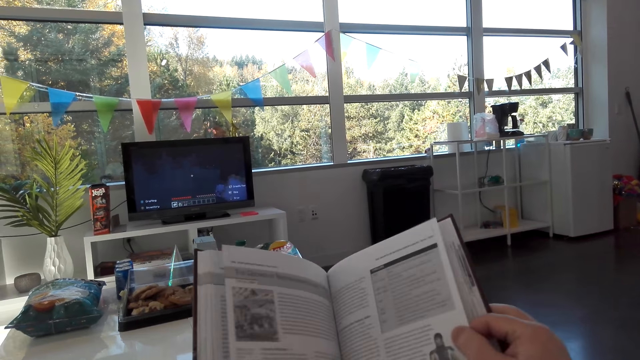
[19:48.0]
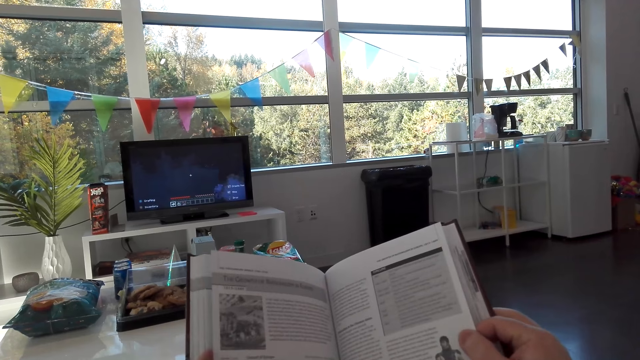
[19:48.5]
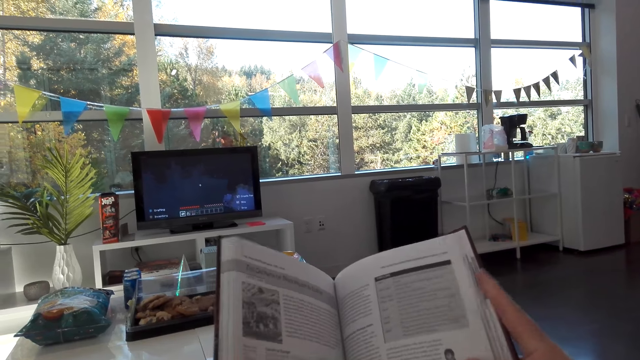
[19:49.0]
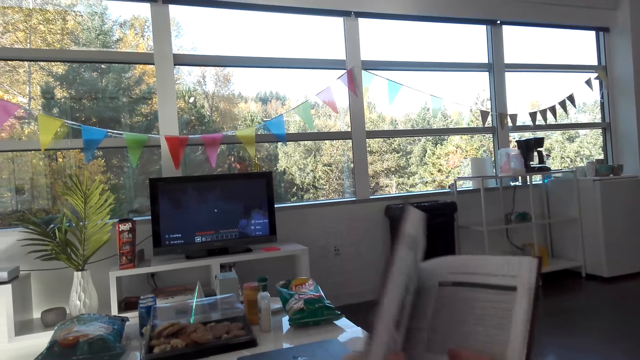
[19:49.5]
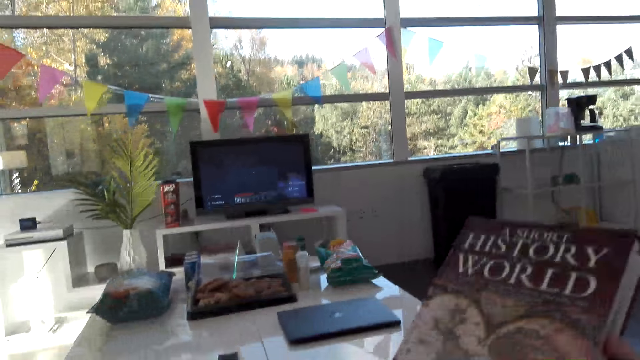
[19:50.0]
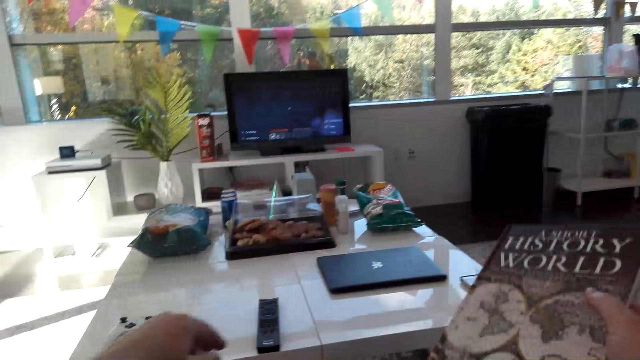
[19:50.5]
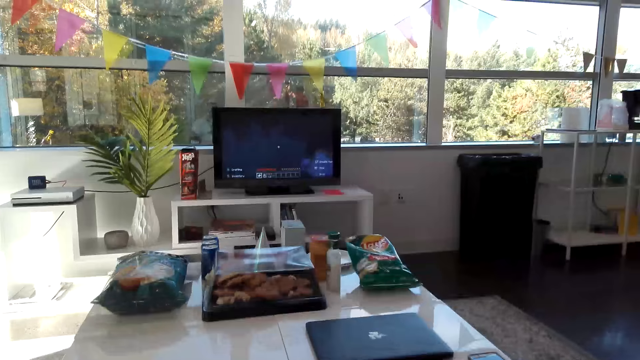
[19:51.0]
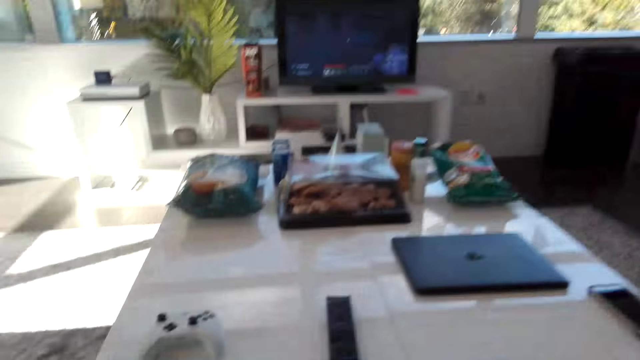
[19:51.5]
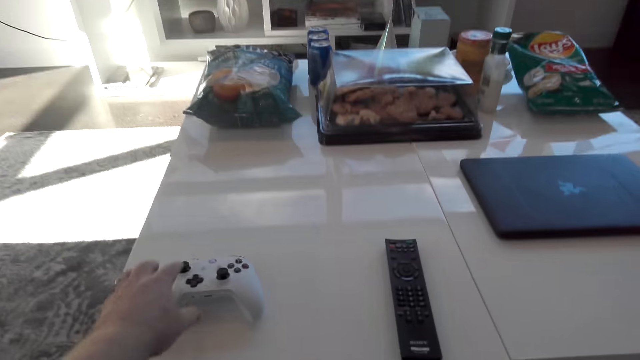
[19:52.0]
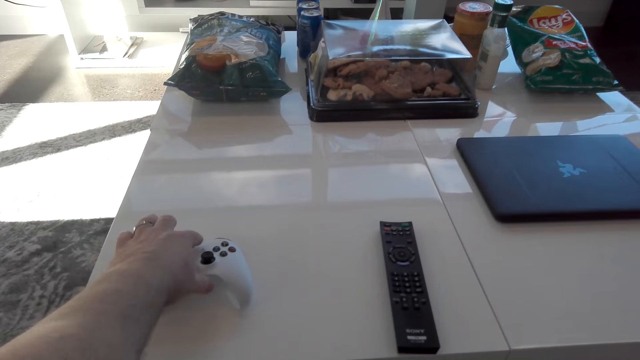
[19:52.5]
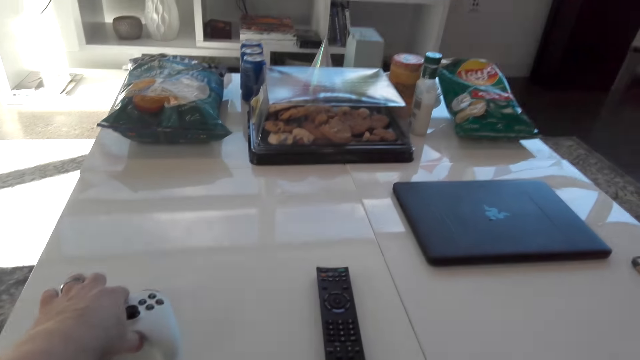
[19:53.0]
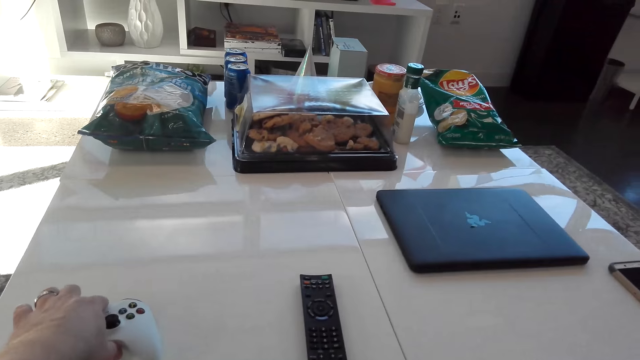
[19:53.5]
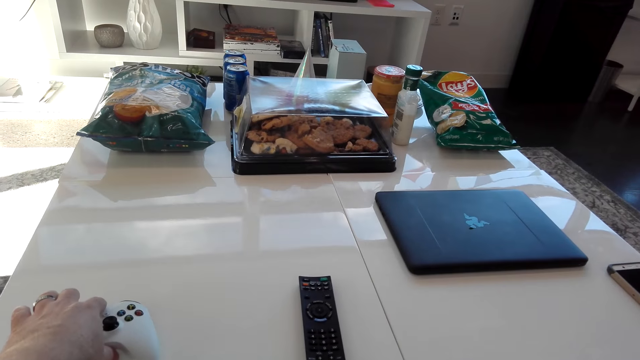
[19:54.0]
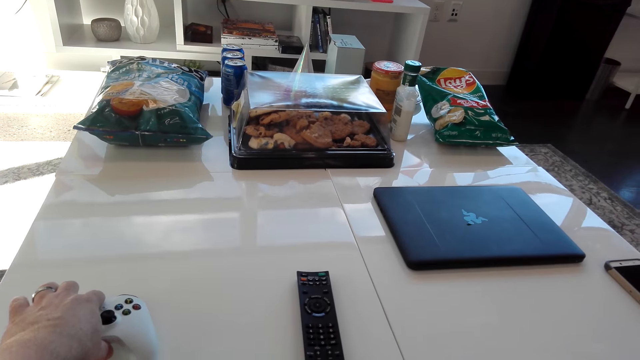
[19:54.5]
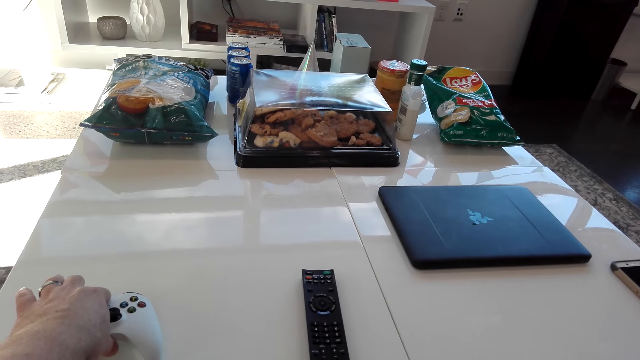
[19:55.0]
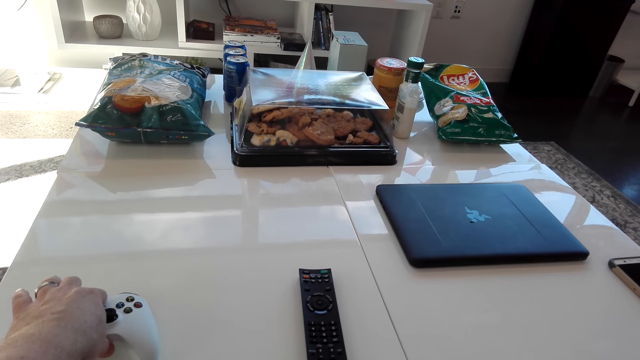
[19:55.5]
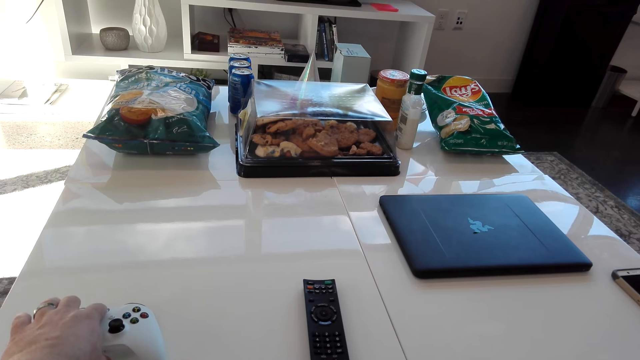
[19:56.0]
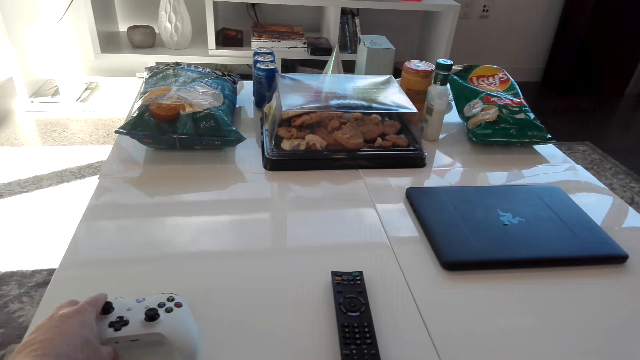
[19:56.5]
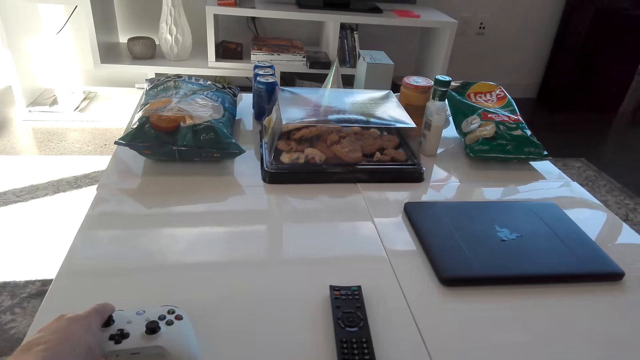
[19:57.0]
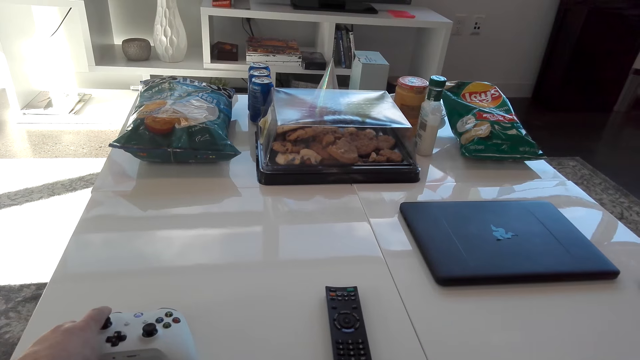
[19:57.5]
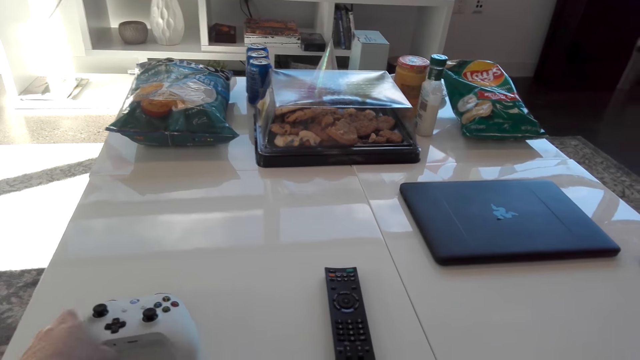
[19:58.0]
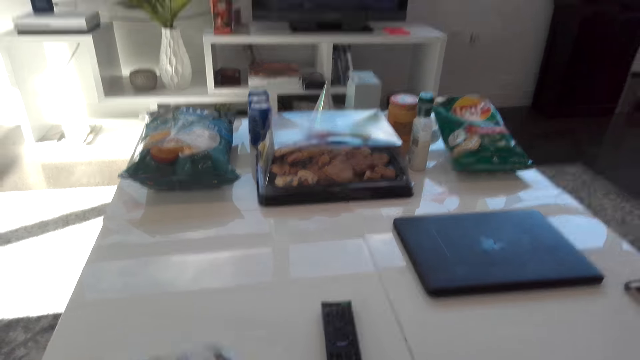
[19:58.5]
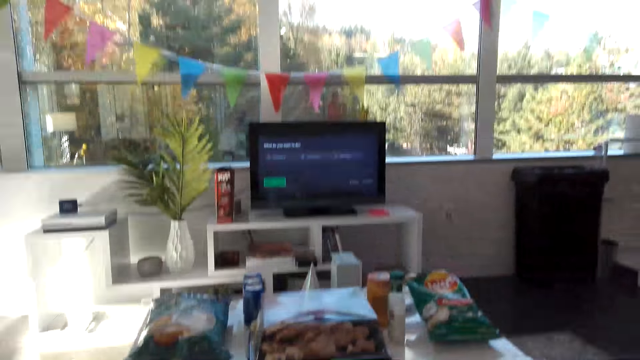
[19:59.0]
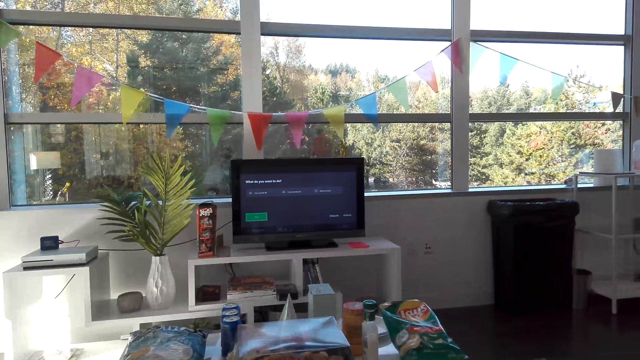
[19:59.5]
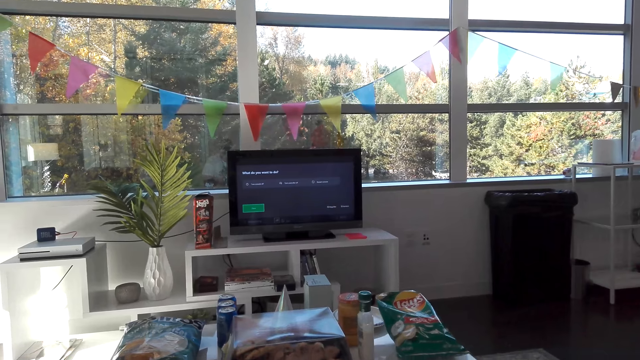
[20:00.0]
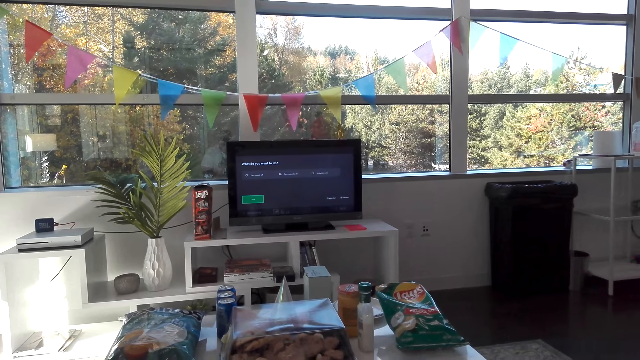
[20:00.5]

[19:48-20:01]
The camera wearer closes the book. They put the book on the table. They pick up the game pad, hold the game pad and use the game pad. They converse with a man. The camera wearer picks up the game pad.

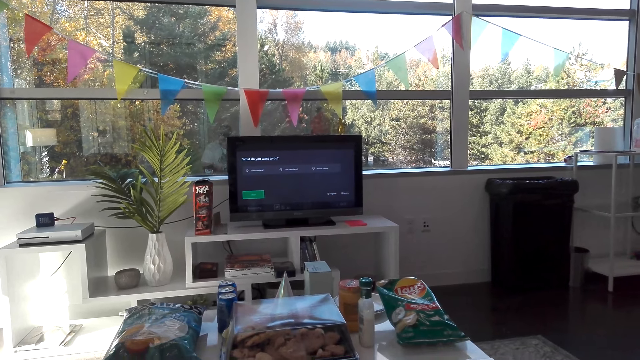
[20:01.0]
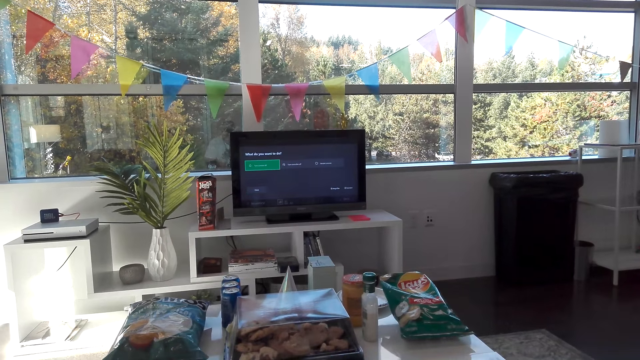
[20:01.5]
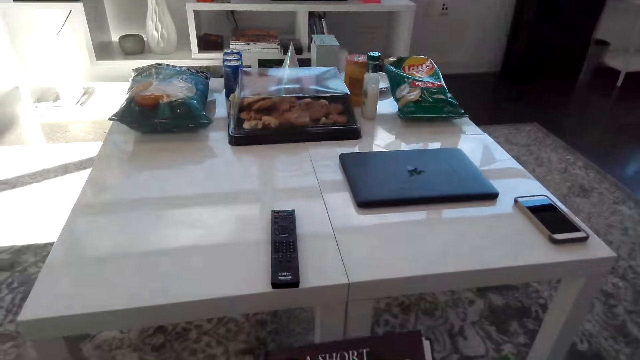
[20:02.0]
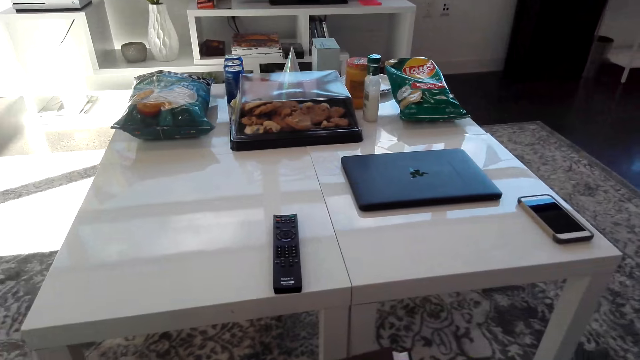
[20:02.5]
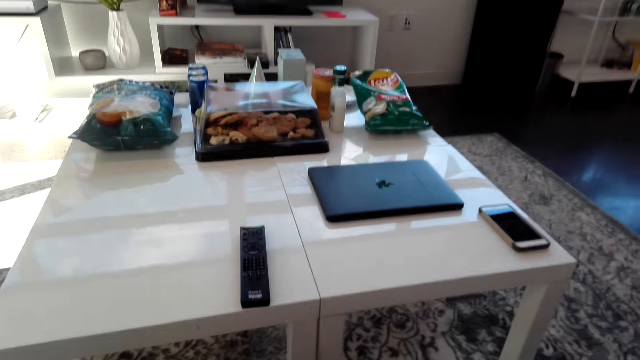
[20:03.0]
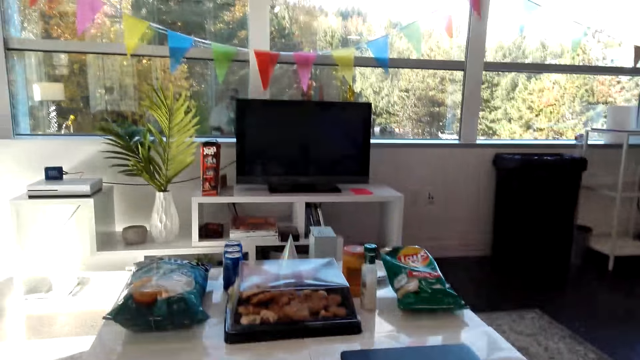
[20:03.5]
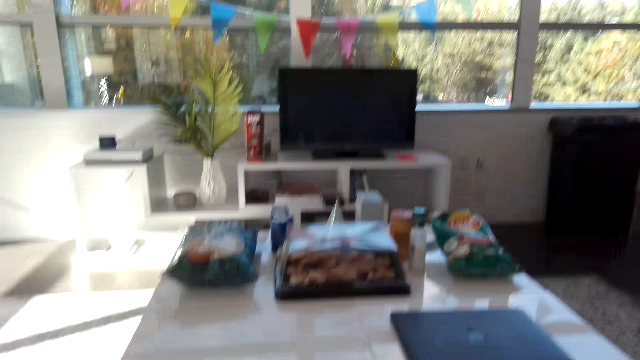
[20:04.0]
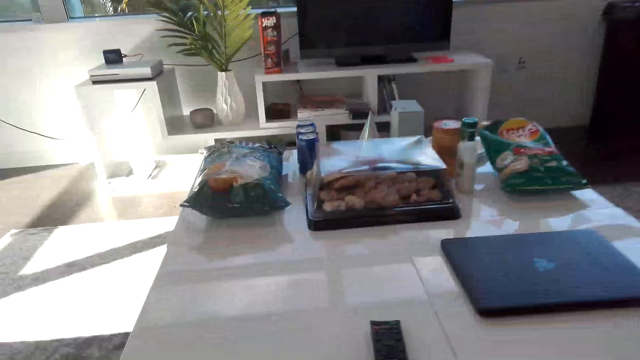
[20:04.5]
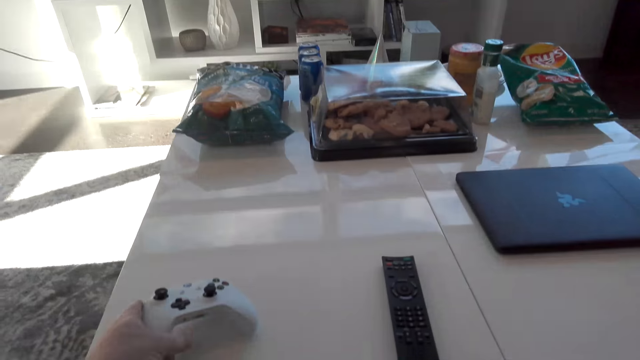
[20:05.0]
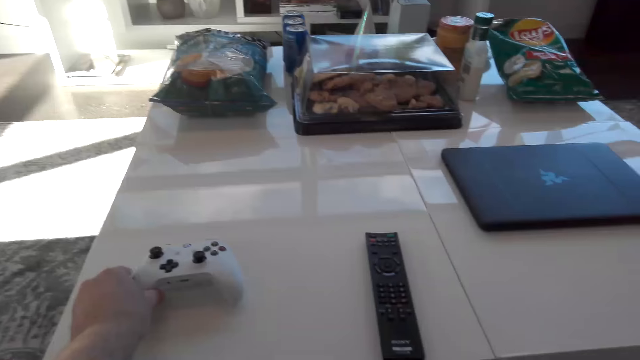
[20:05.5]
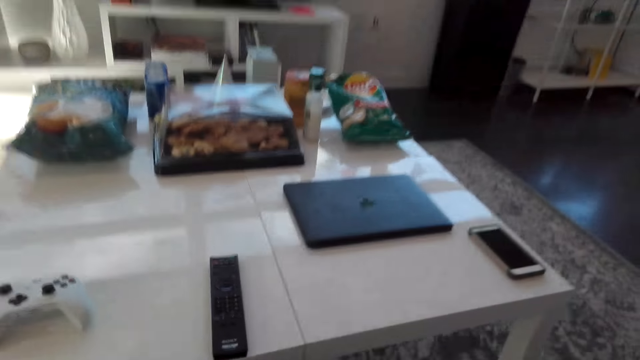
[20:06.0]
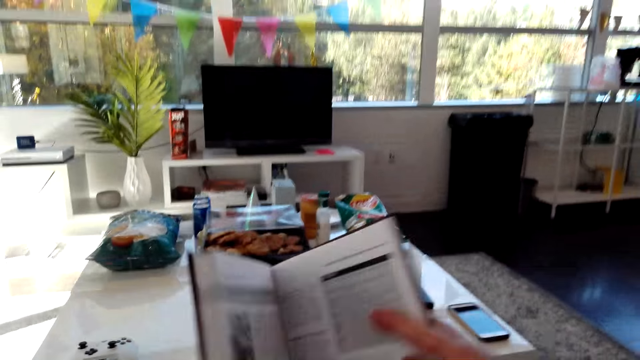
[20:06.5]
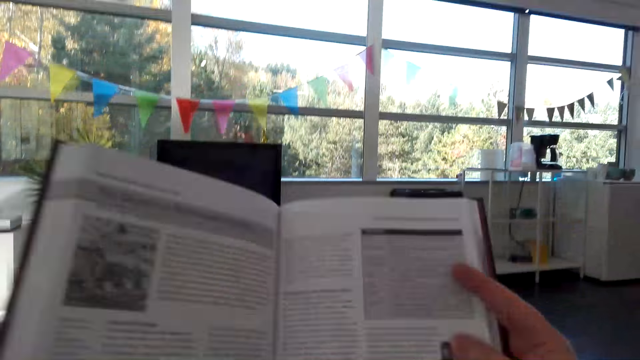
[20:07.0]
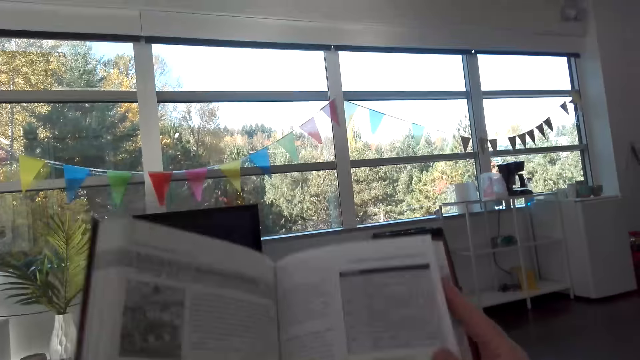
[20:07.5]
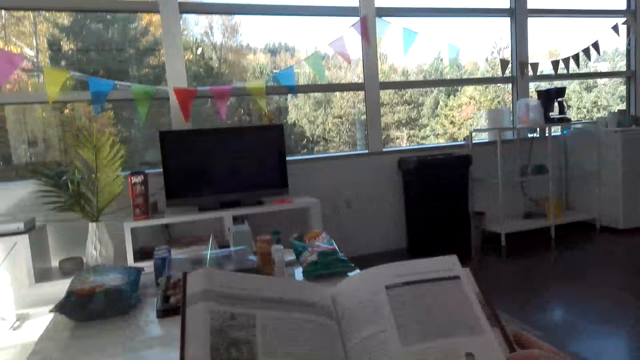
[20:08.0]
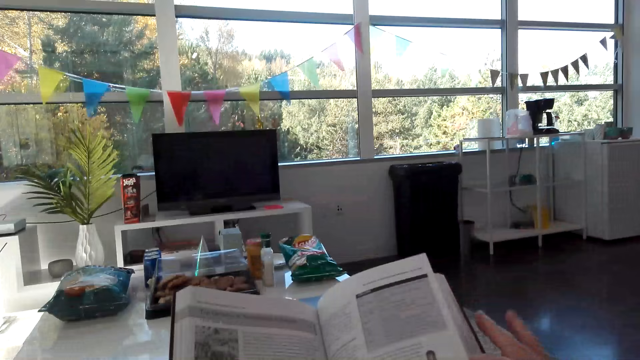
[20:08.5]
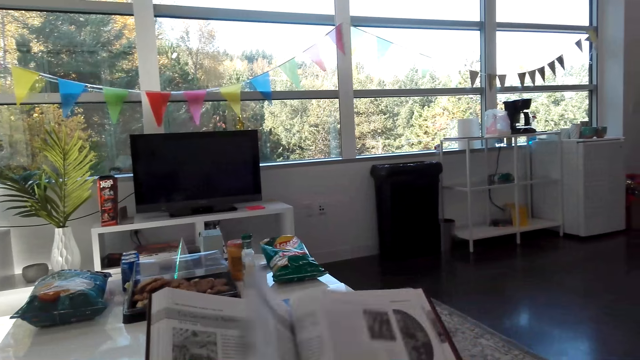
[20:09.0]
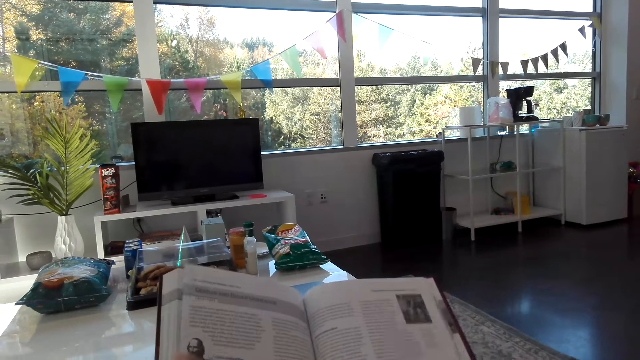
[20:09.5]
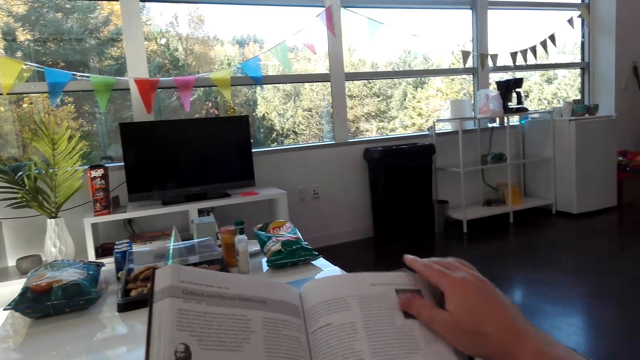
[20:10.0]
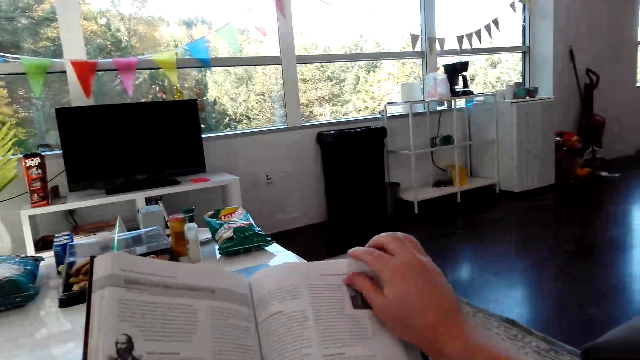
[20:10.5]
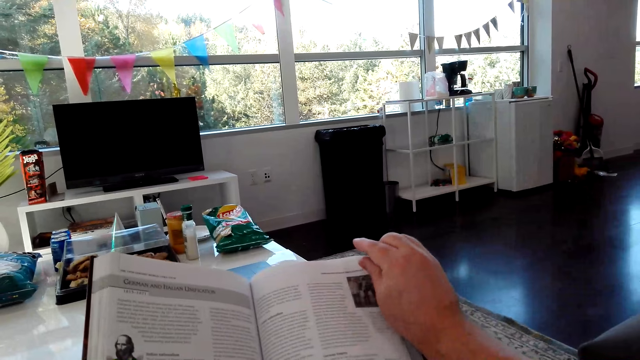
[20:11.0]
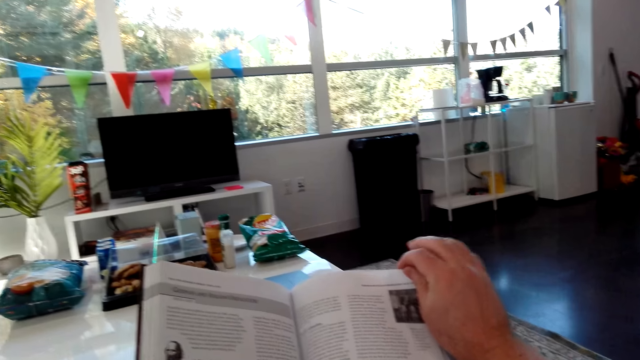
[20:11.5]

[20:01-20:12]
The camera wearer controls the TV. They play the video game. They put the game pad on the table. They read the book. They pick up the book. They turn the book pages. They hold the edge of the book. They read the book.
